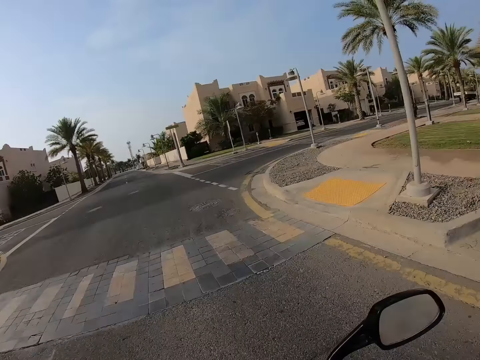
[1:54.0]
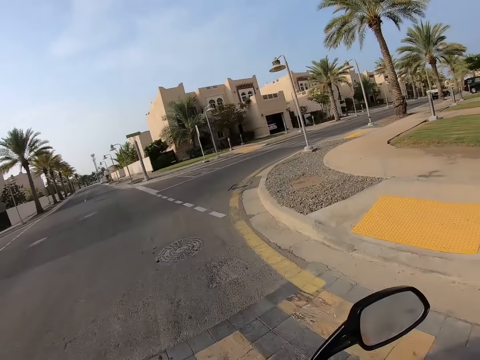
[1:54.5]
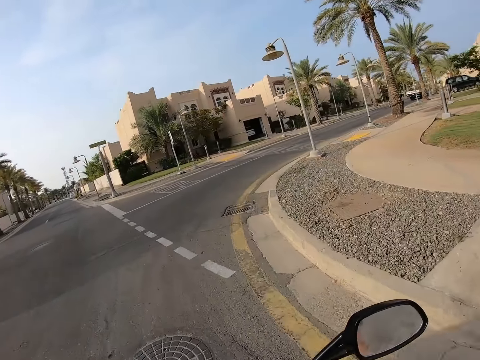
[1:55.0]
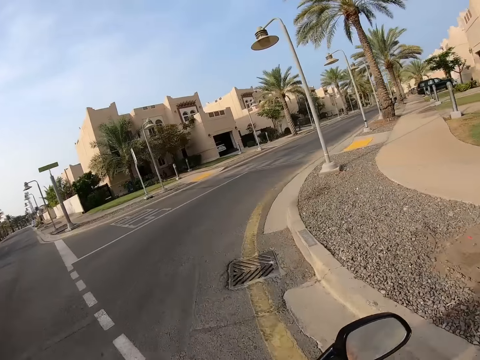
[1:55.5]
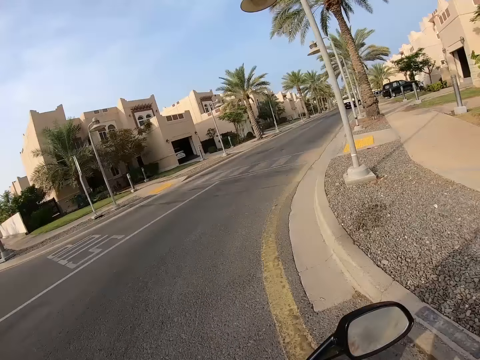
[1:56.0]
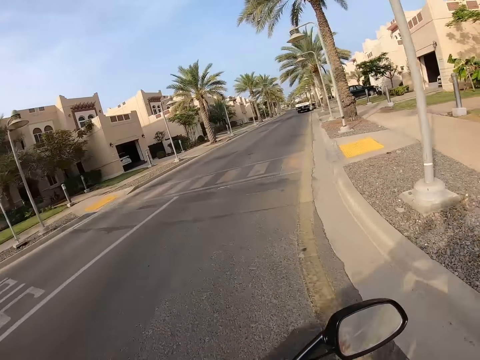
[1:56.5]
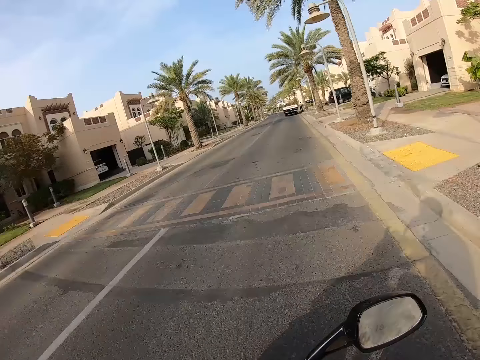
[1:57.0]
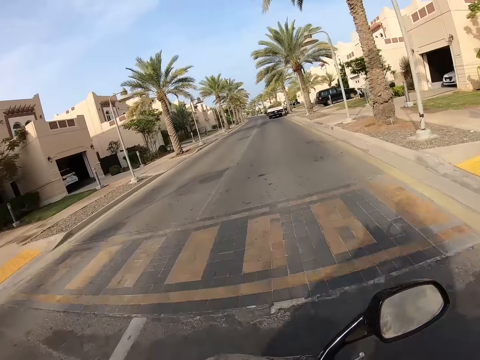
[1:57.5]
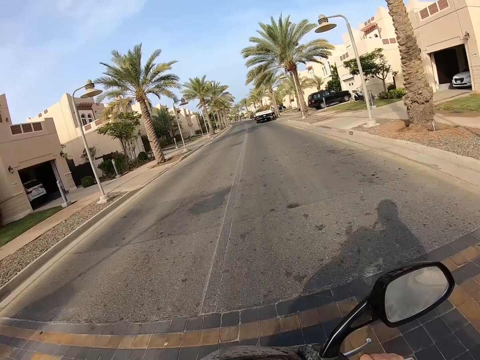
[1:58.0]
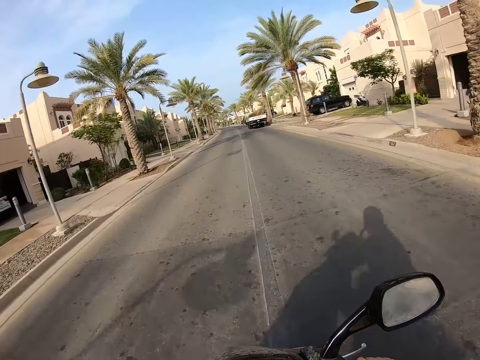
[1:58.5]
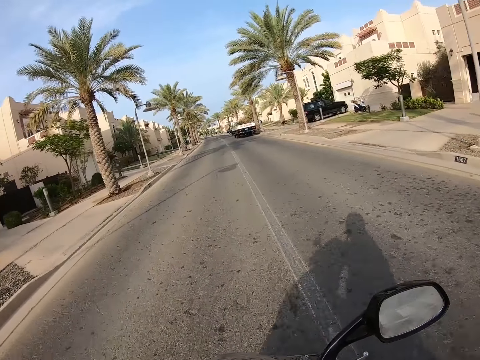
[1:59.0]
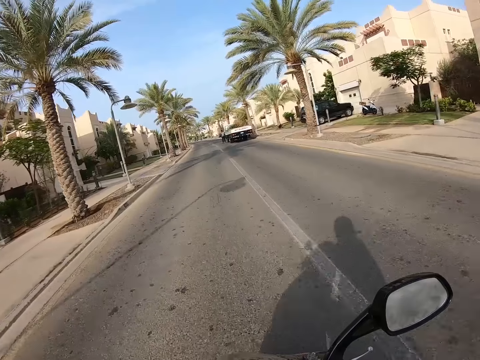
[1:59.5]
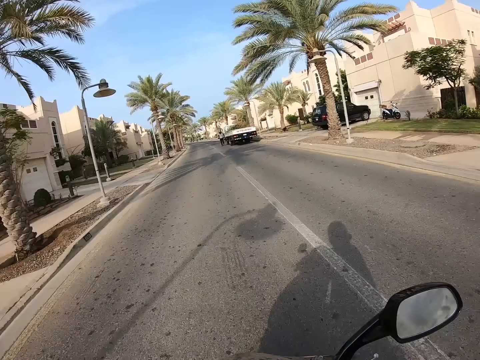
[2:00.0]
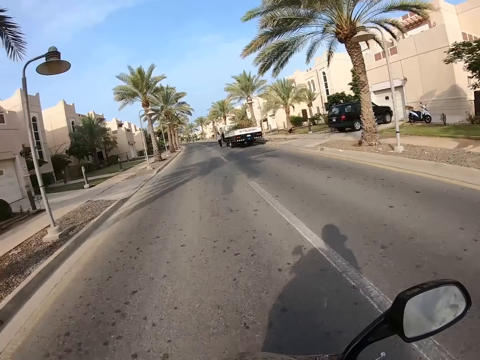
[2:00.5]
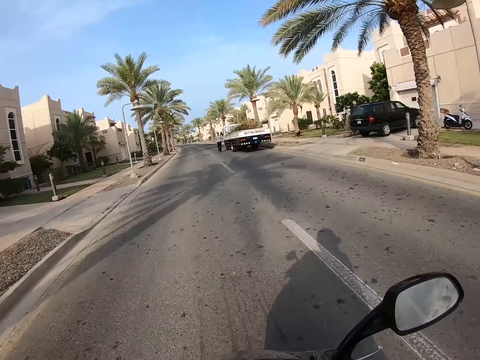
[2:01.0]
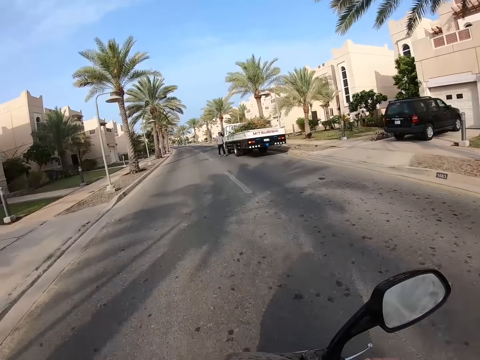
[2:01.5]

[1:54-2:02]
The camera wearer turns right and left. They ride the motorbike on the road.

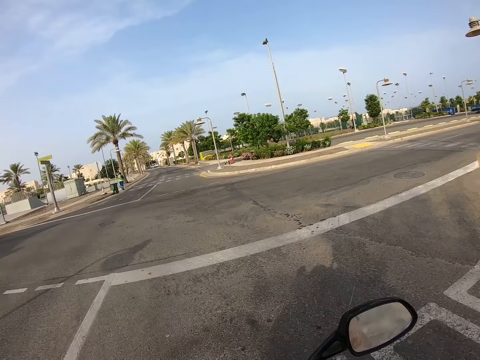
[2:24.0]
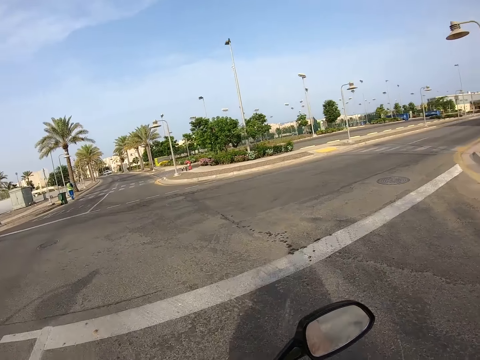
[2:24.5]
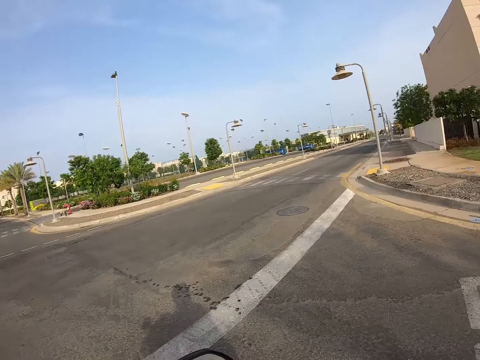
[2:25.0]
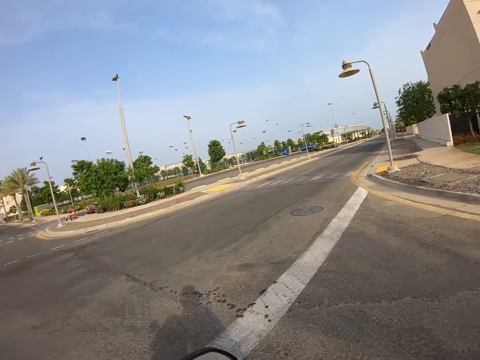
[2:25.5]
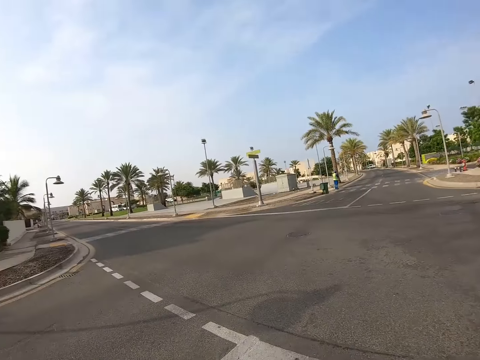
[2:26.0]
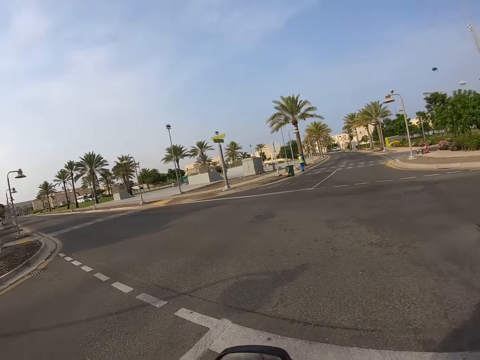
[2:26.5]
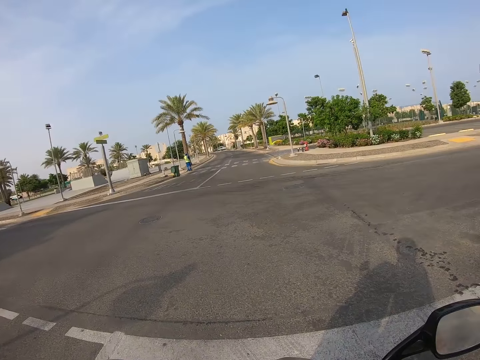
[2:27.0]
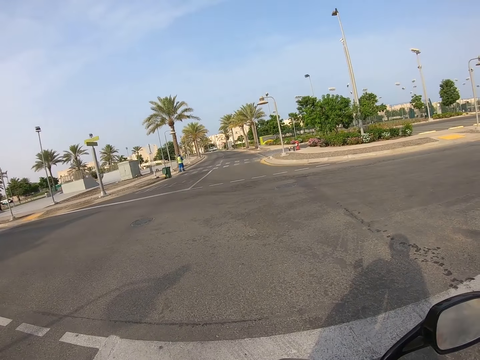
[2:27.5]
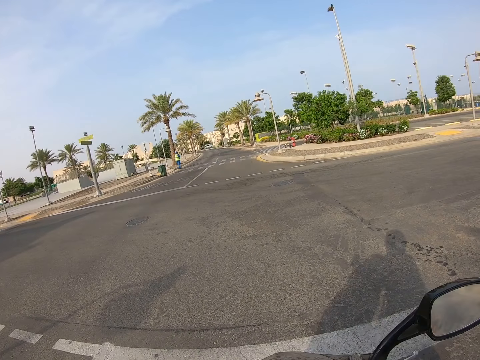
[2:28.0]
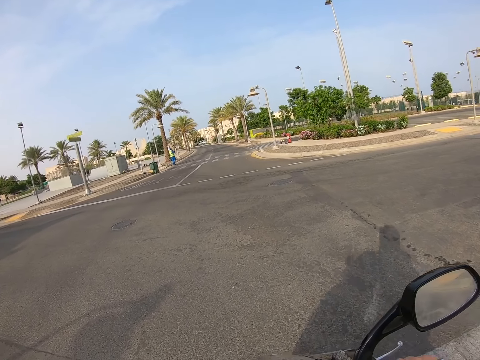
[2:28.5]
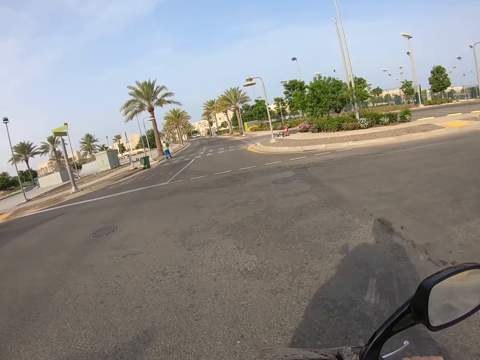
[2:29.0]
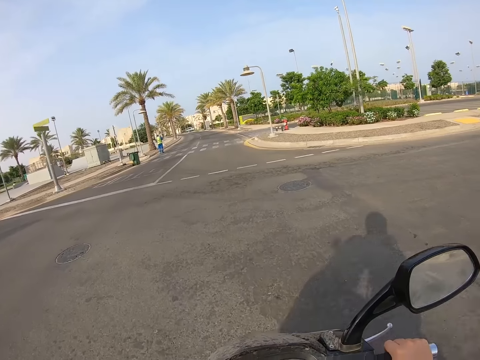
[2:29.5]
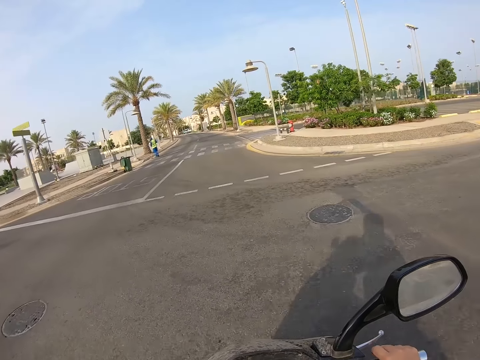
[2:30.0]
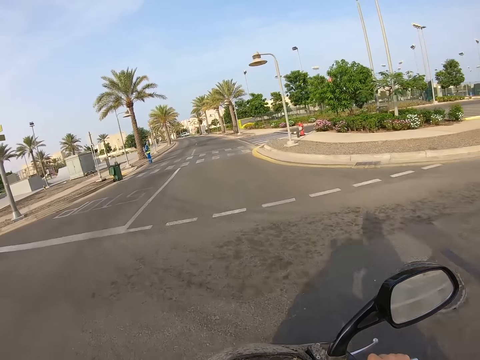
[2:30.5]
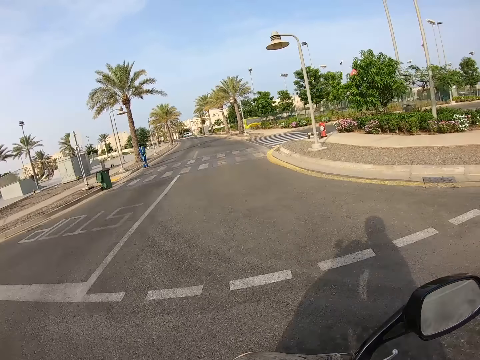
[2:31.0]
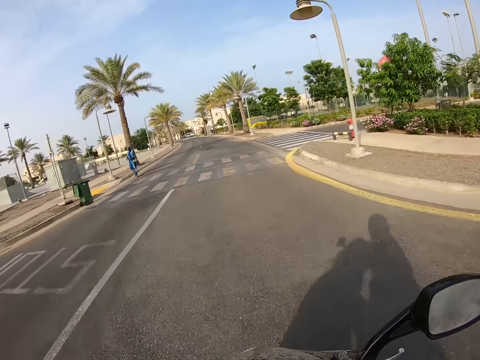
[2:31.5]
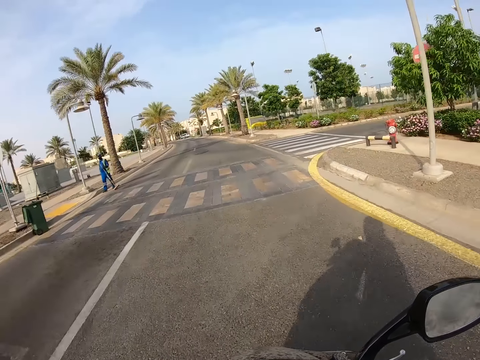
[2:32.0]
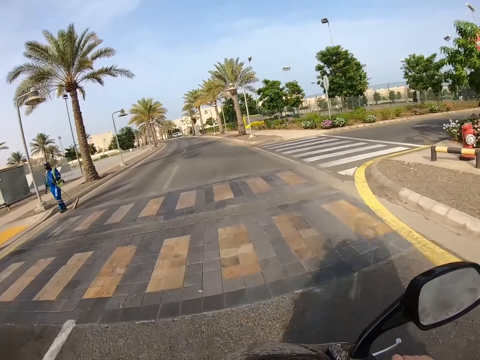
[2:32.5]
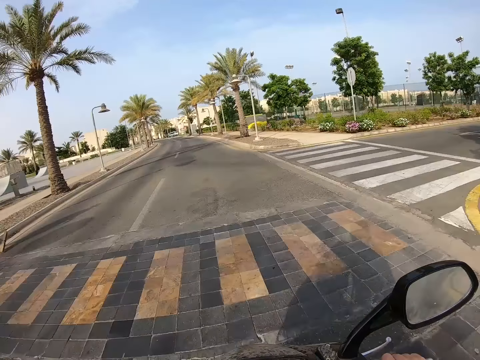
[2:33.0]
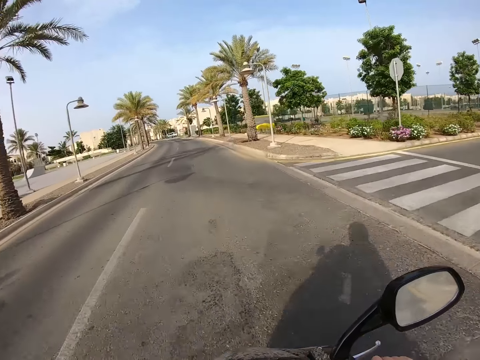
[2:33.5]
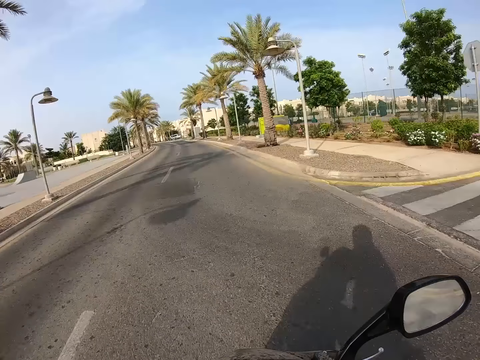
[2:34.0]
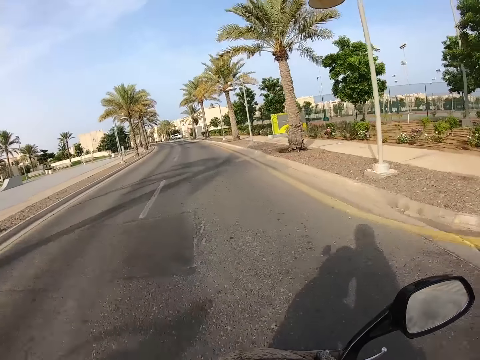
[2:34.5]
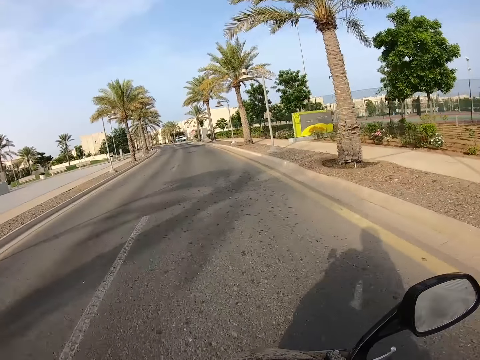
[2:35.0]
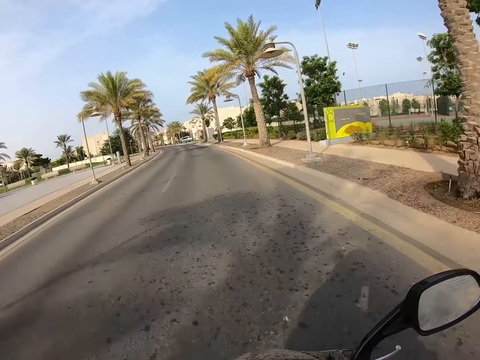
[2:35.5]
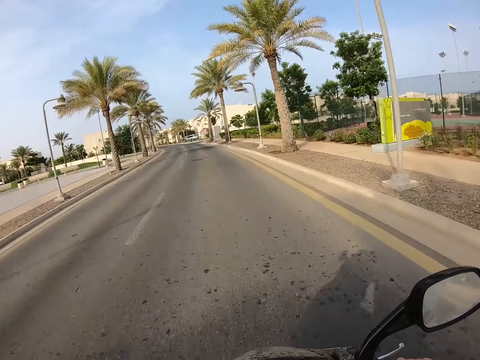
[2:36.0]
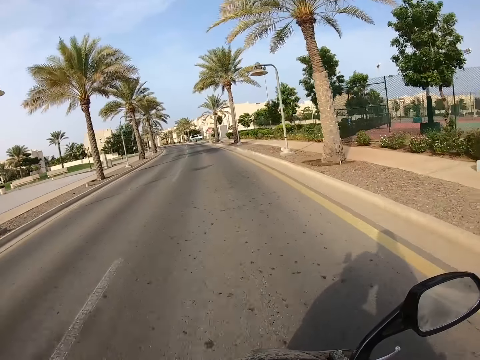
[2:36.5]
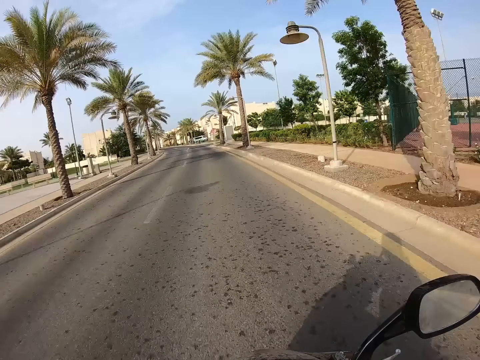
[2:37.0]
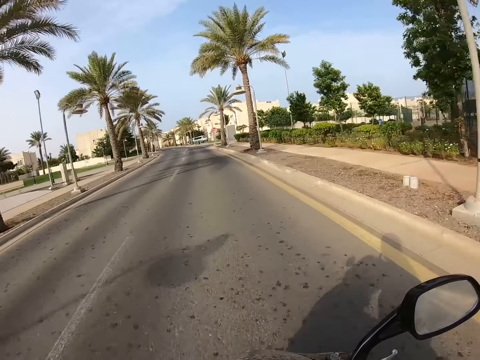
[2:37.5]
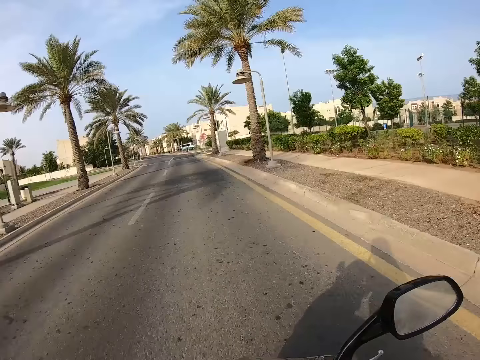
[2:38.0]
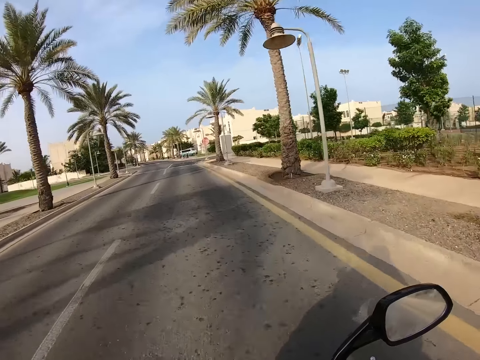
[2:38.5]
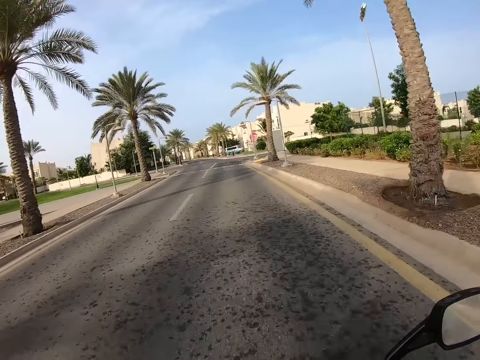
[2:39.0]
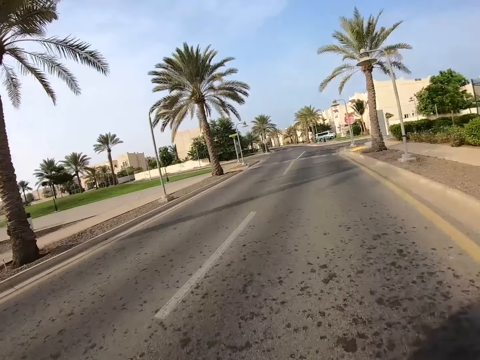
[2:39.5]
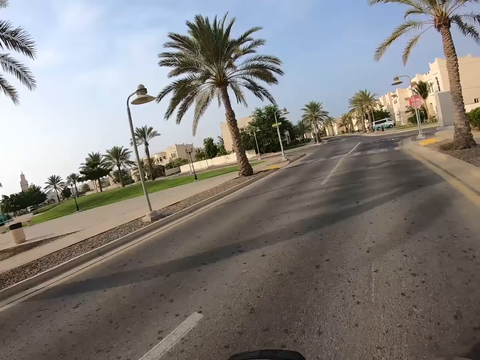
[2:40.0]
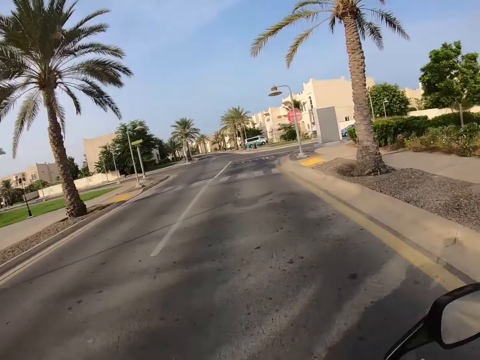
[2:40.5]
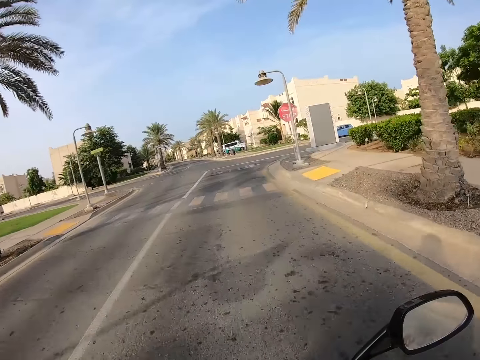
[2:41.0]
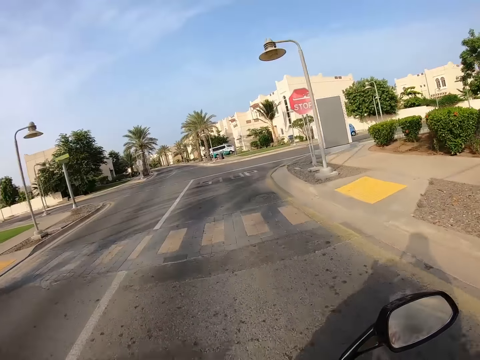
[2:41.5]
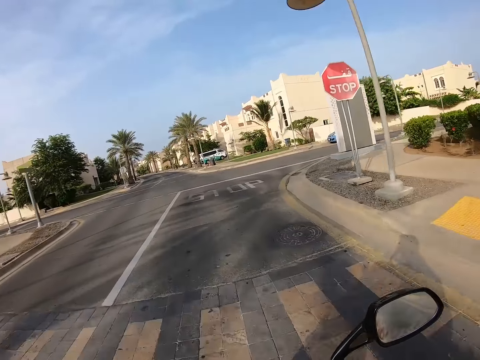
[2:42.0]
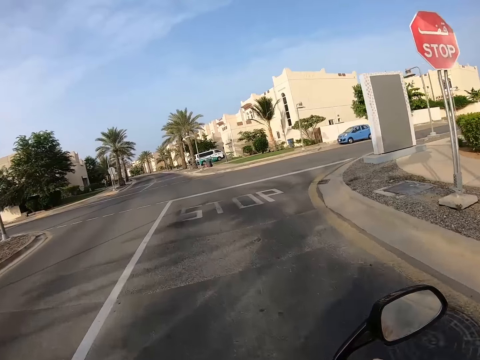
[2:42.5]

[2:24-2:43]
The camera wearer stops on the road. They look around the road. They ride the motorbike on the road.
